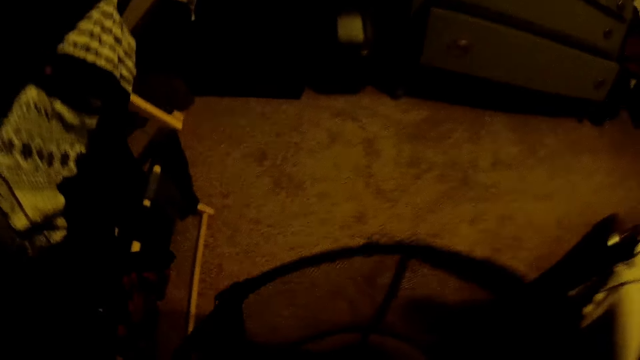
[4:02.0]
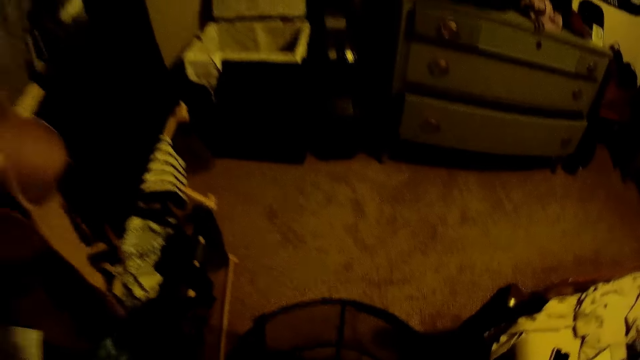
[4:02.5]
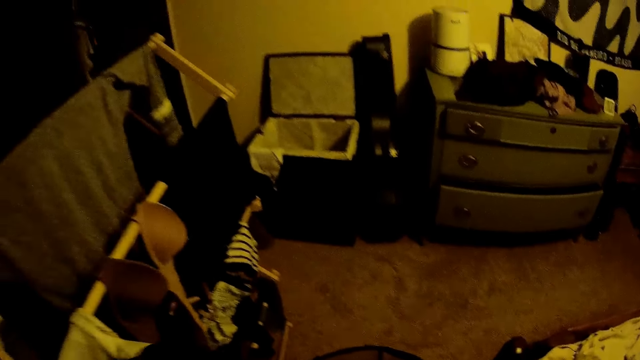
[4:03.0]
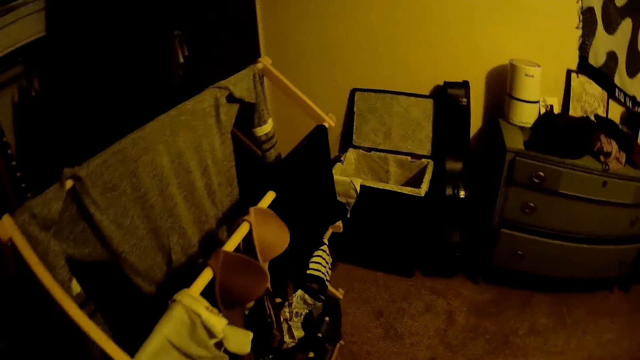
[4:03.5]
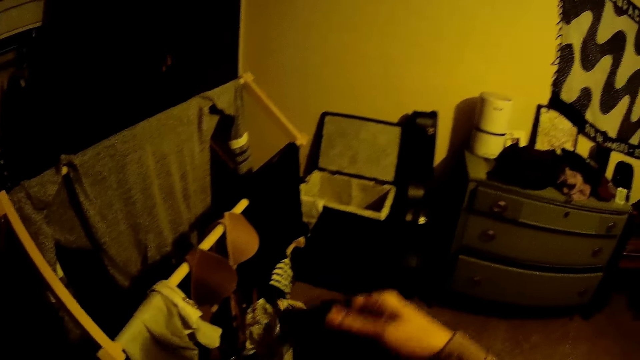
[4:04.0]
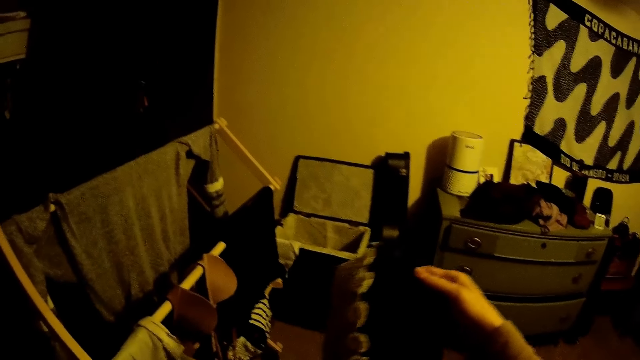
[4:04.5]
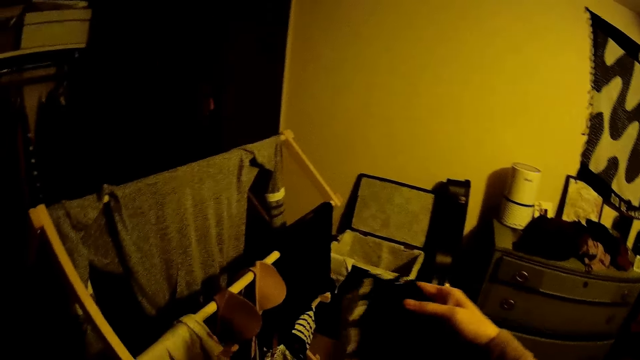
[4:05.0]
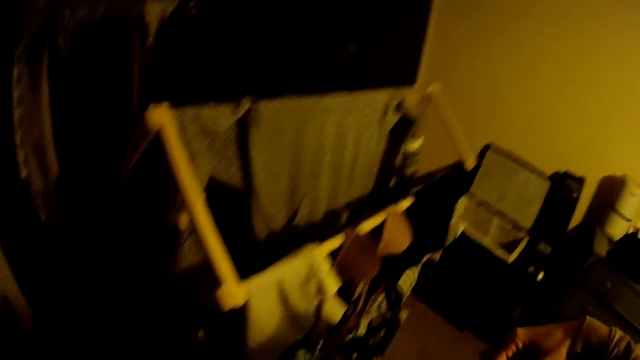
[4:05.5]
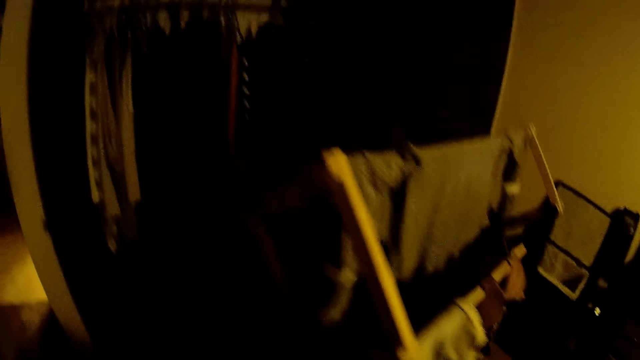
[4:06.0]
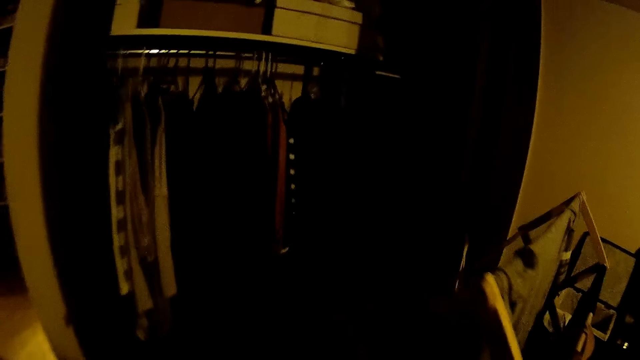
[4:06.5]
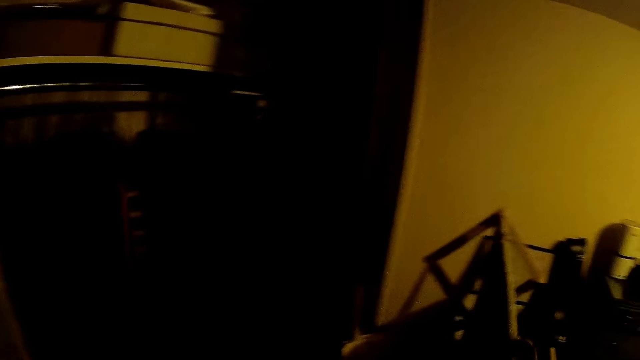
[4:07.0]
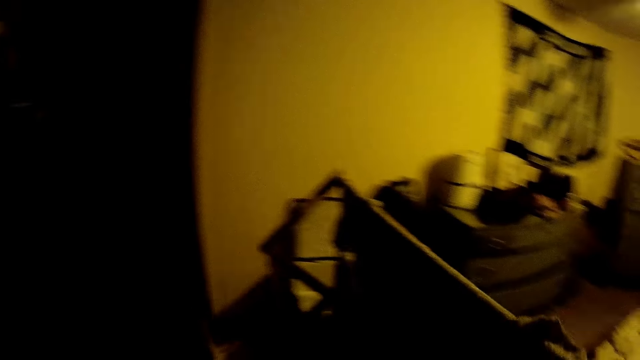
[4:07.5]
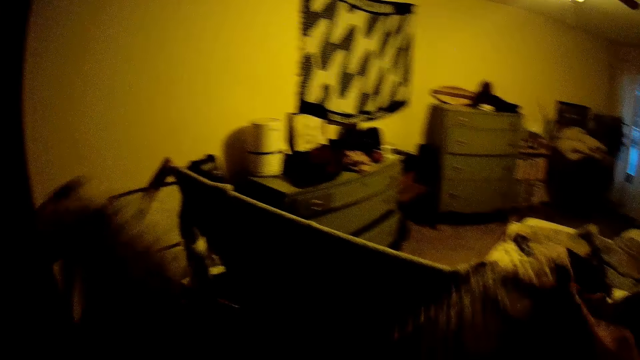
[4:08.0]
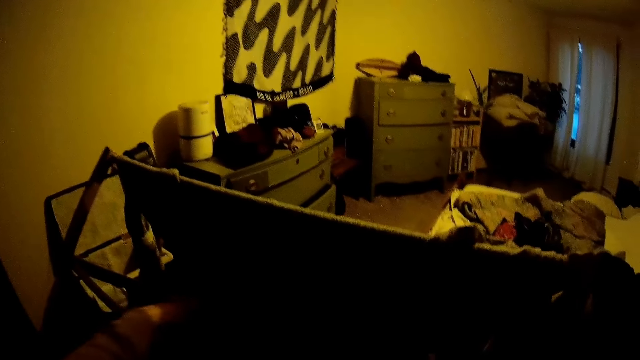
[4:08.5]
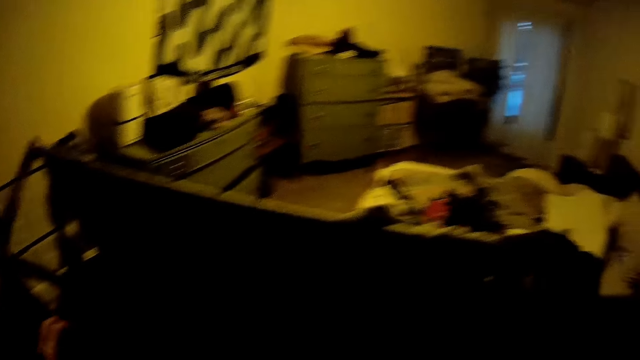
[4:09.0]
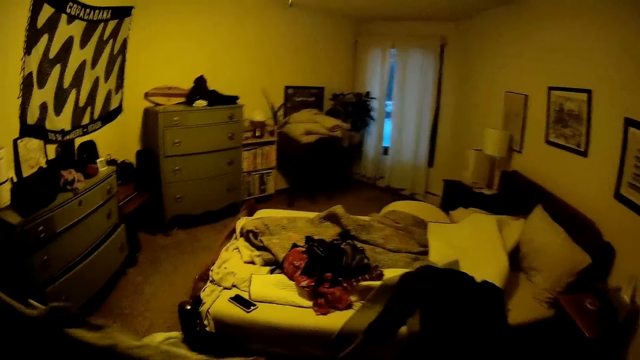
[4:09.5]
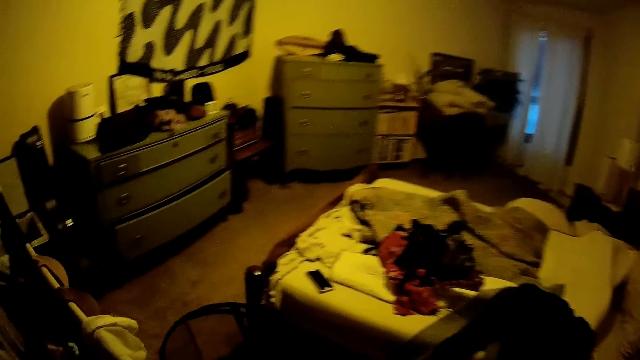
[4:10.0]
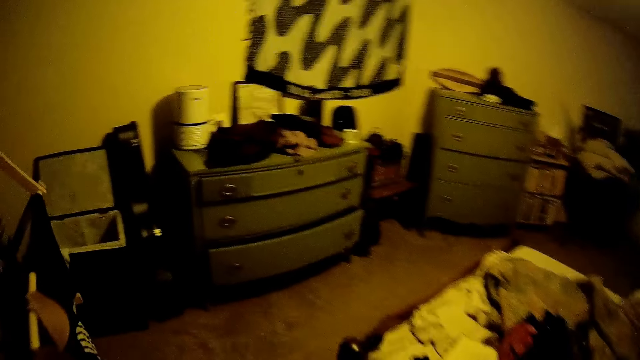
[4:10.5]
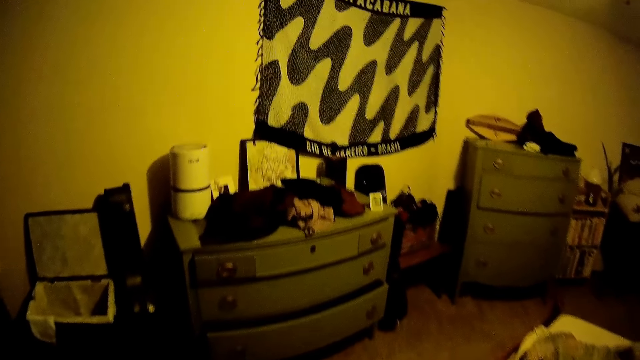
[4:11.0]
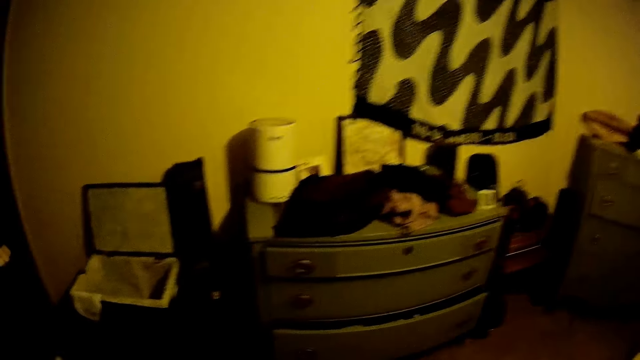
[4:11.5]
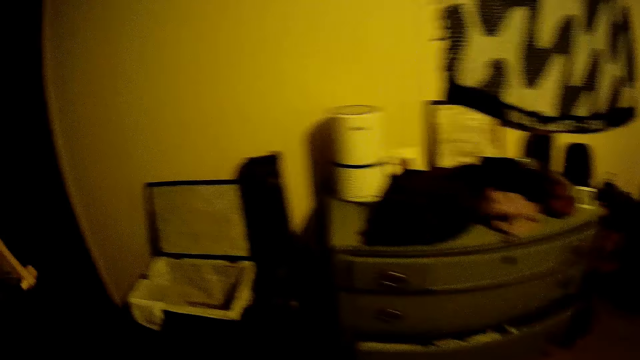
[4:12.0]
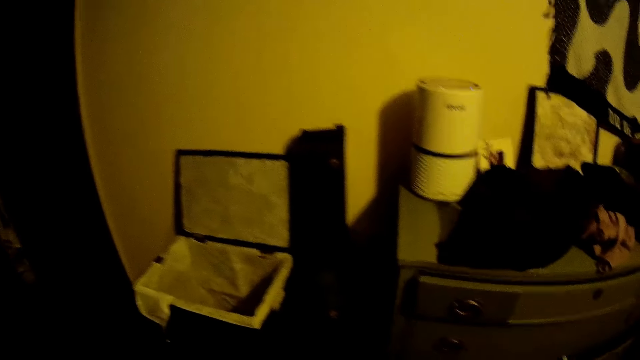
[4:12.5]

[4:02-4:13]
The camera wearer holds a cloth in her right hand. She hangs the cloth on the cloth dryer with both hands.

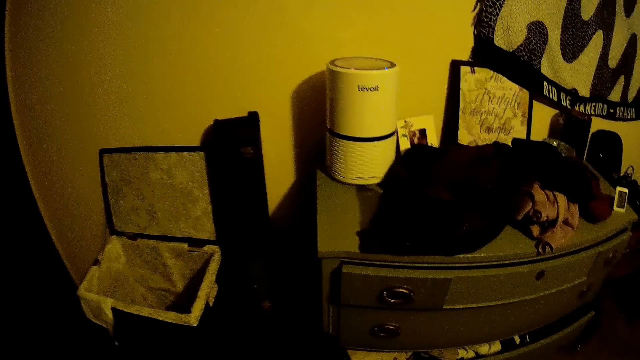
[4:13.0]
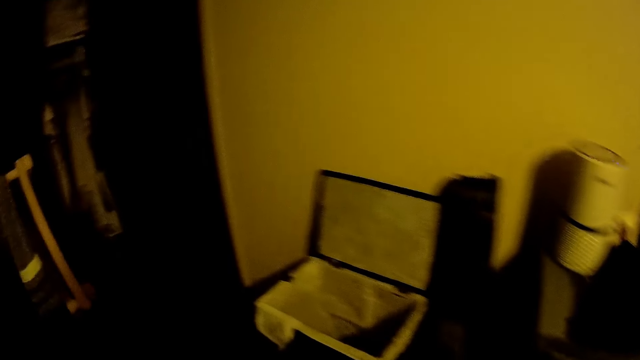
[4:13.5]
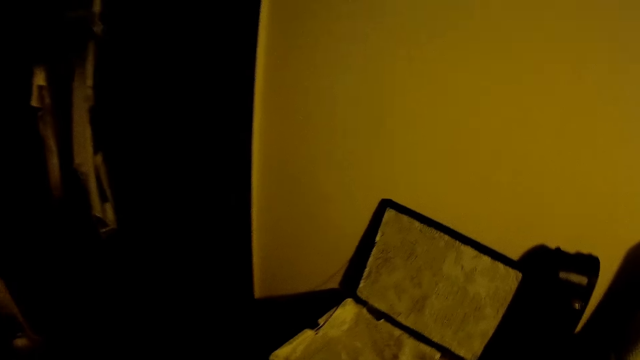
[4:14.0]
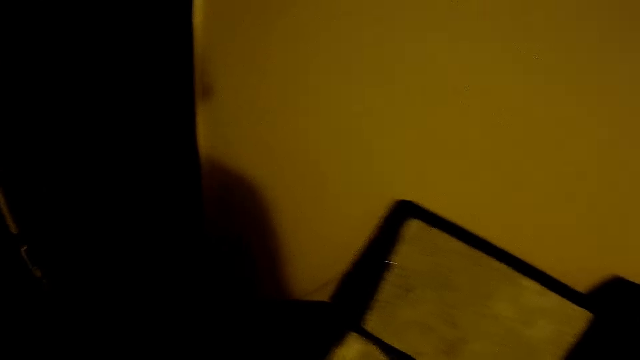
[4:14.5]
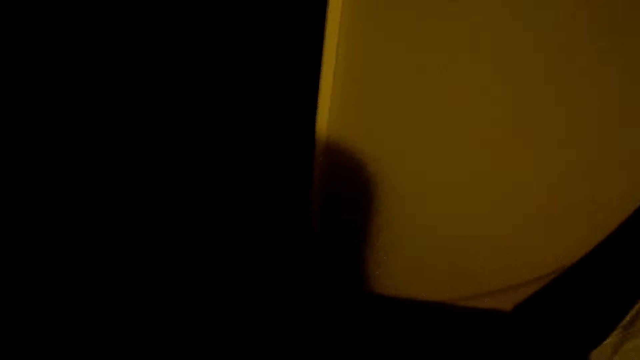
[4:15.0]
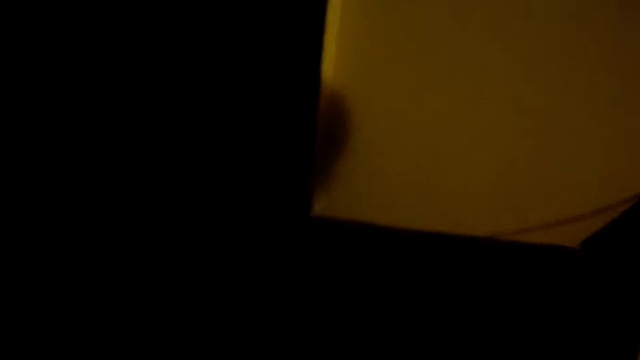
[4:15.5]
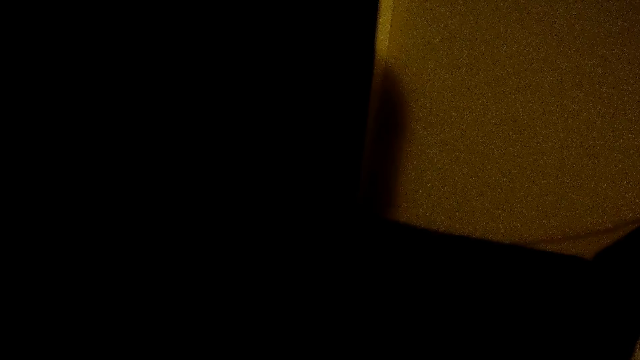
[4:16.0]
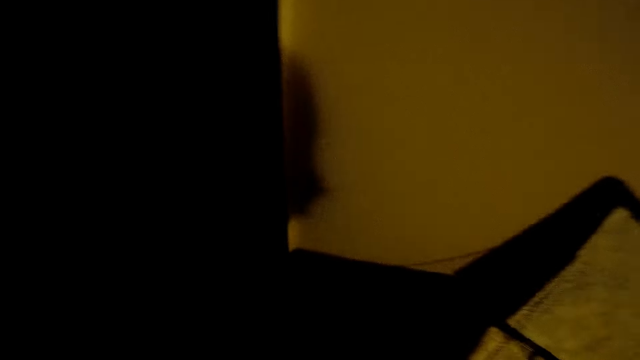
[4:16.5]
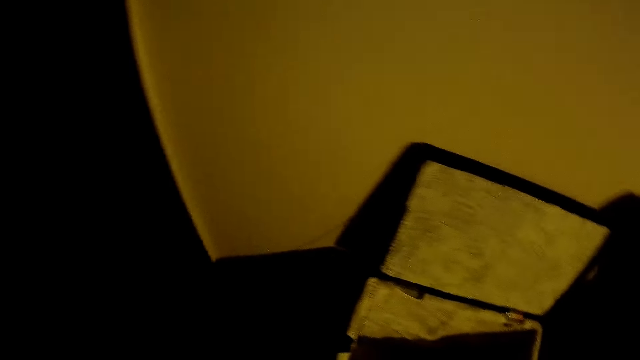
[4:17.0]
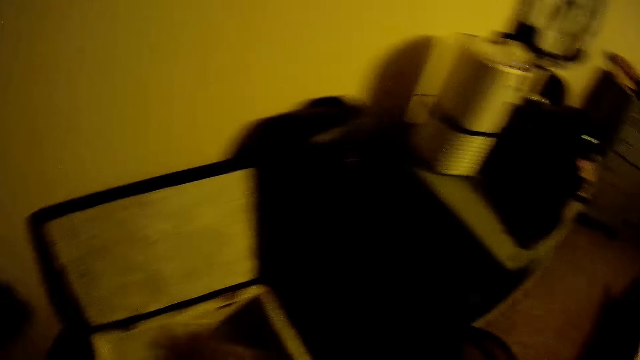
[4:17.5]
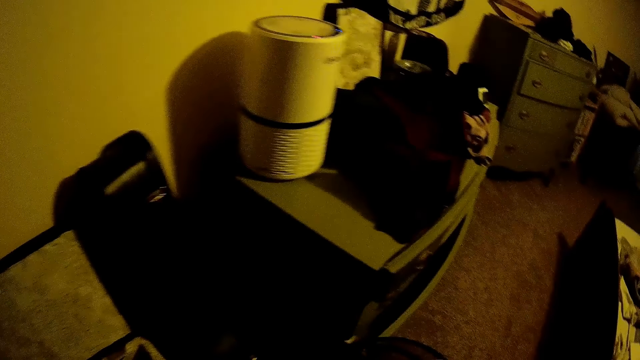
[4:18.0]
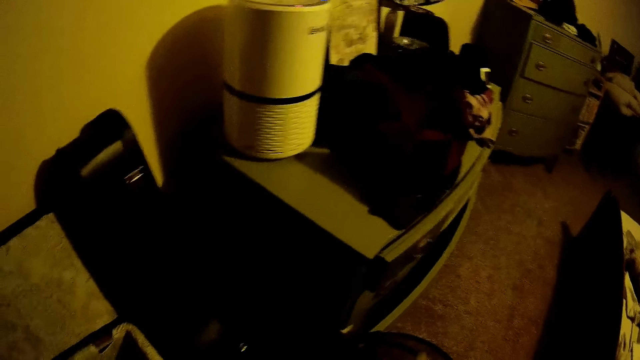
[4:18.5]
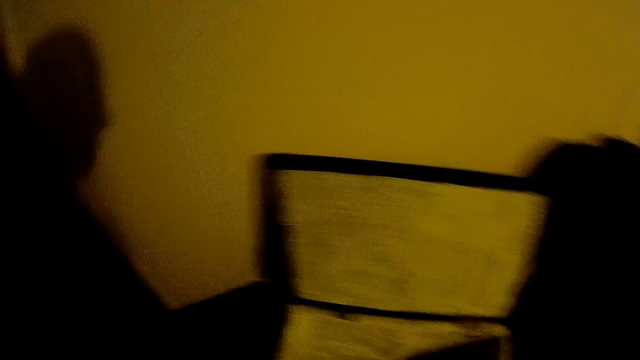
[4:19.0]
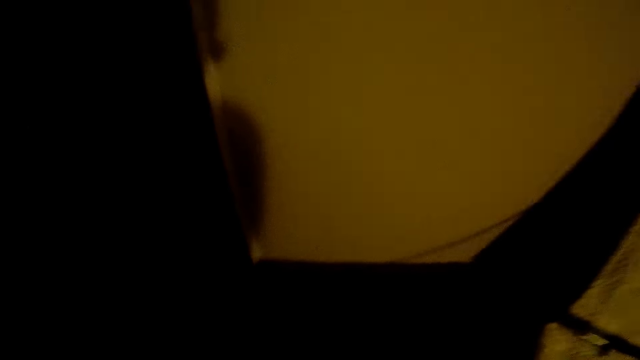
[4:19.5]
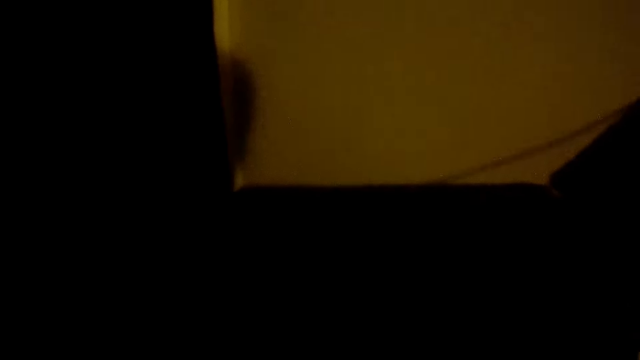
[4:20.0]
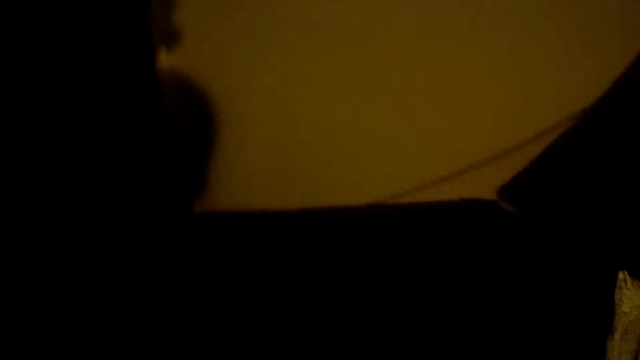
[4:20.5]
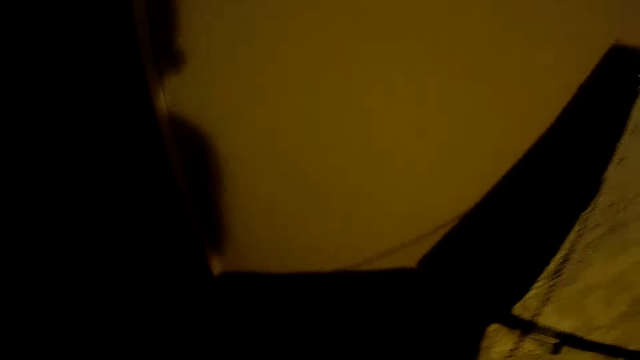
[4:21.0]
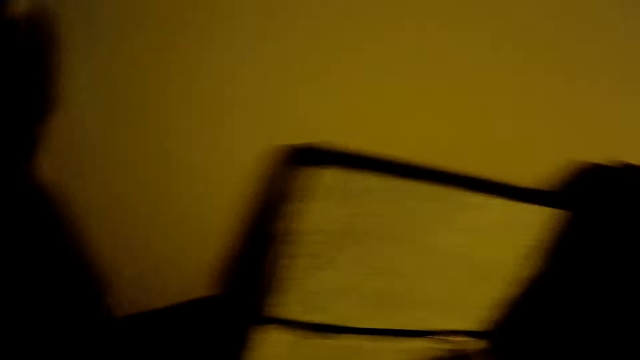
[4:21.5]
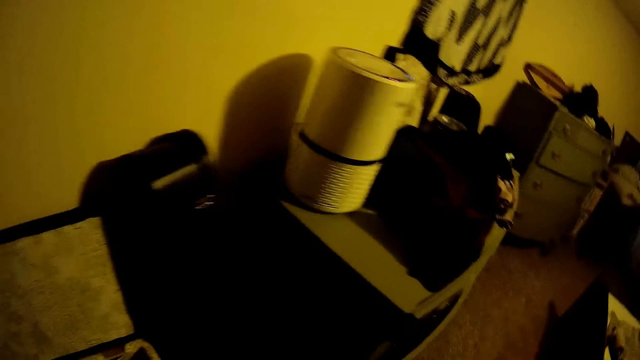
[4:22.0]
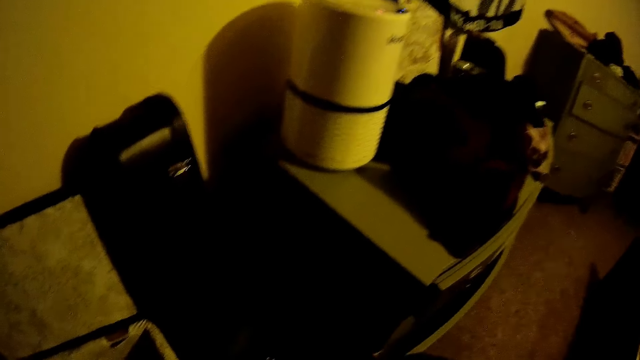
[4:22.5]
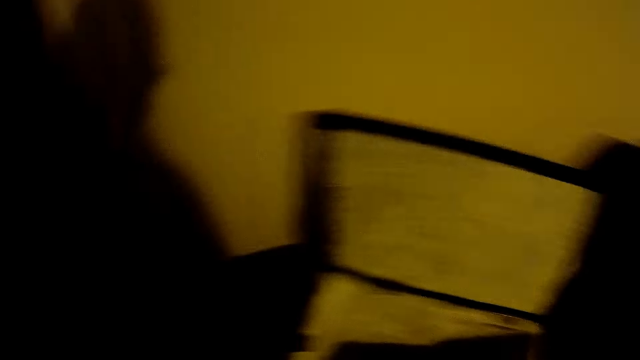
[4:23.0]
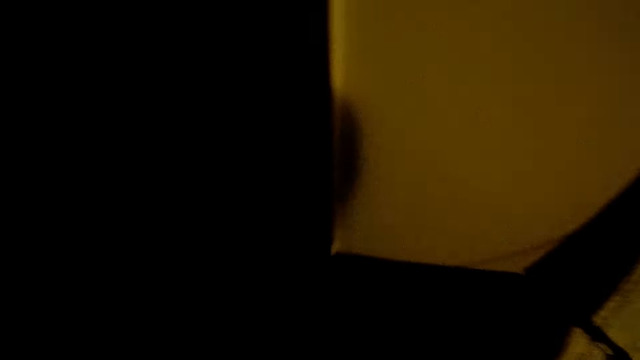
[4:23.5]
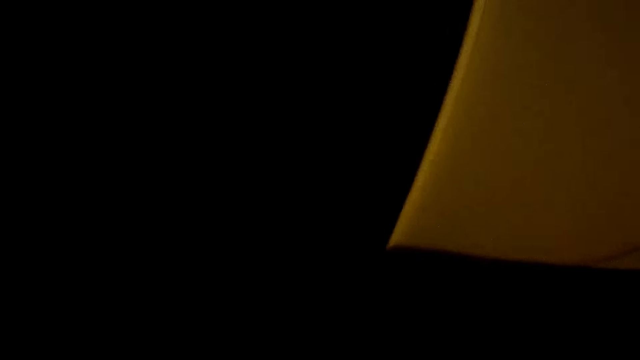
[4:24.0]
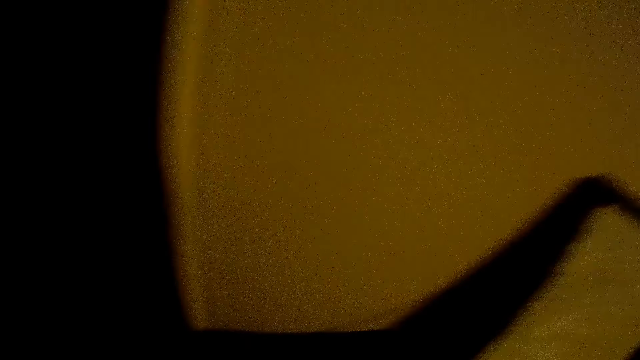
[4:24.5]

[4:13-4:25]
The camera wearer looks around.
